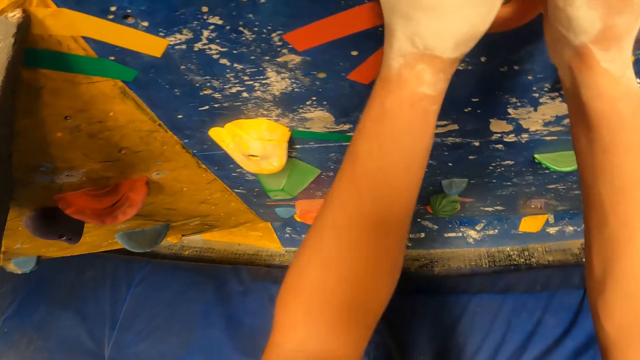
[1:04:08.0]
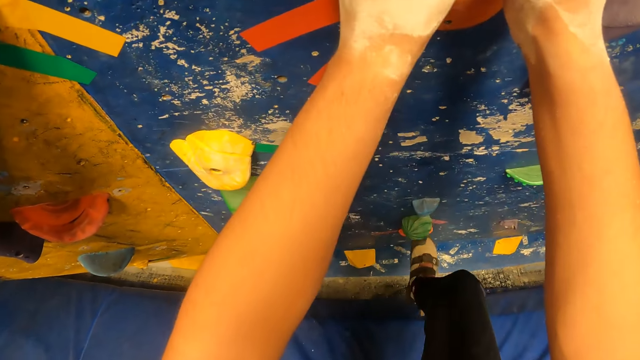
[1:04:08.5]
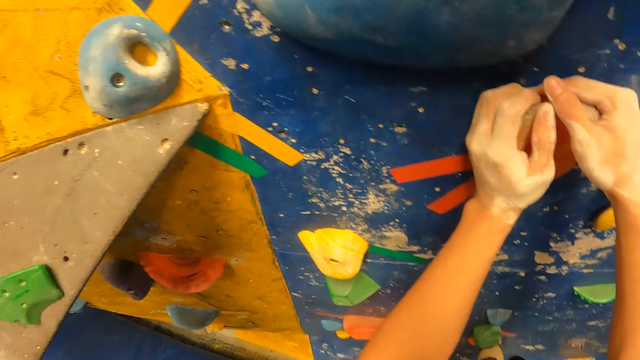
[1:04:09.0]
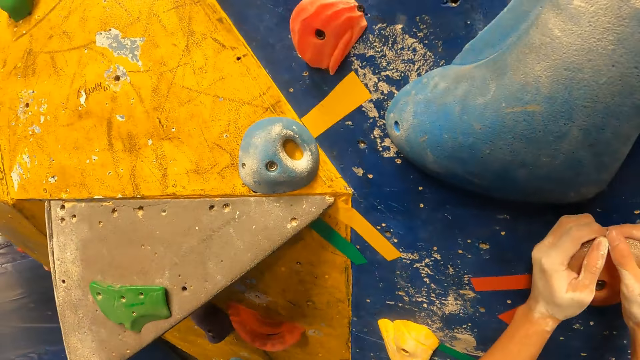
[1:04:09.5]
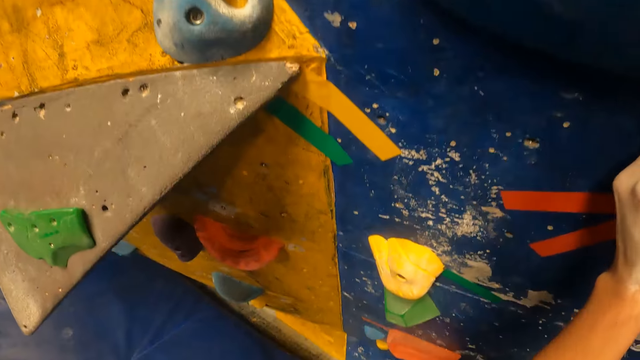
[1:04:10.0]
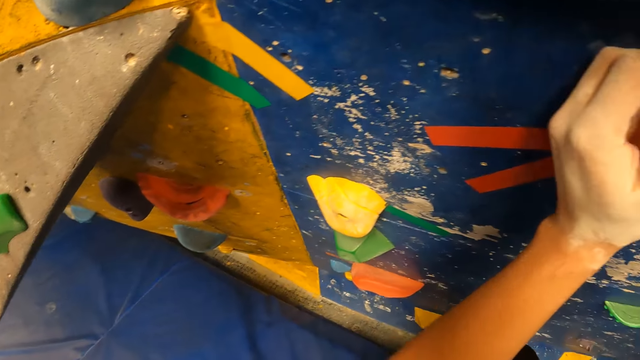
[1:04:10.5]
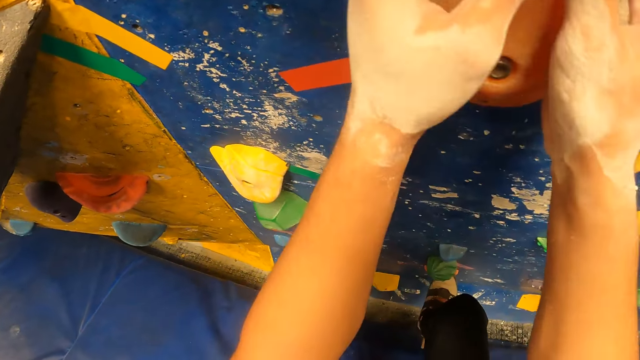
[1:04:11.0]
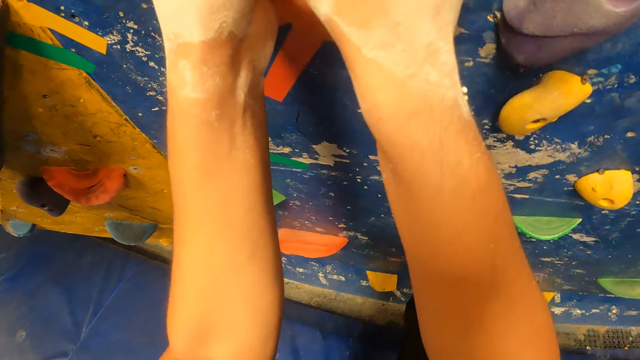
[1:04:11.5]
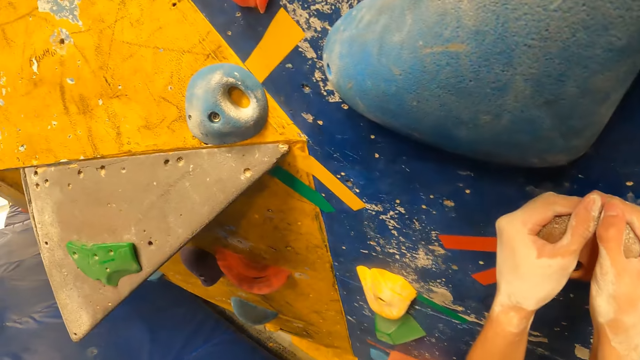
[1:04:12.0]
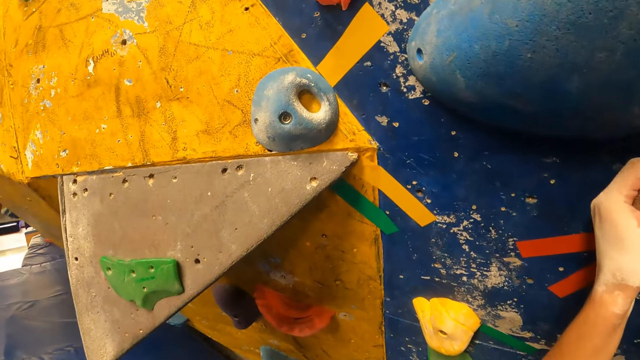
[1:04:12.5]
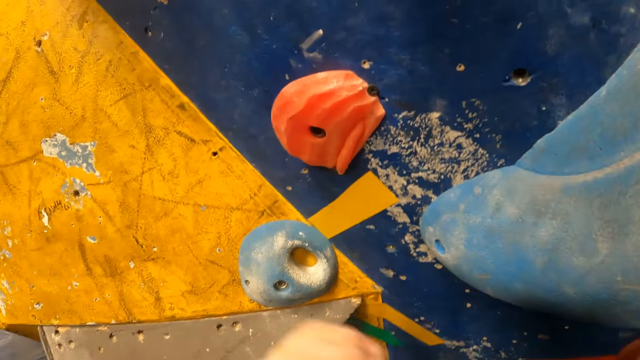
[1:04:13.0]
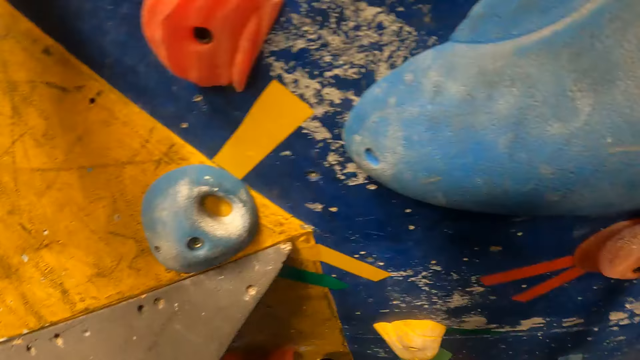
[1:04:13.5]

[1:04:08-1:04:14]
The camera wearer climbs the bouldering wall with both hands.

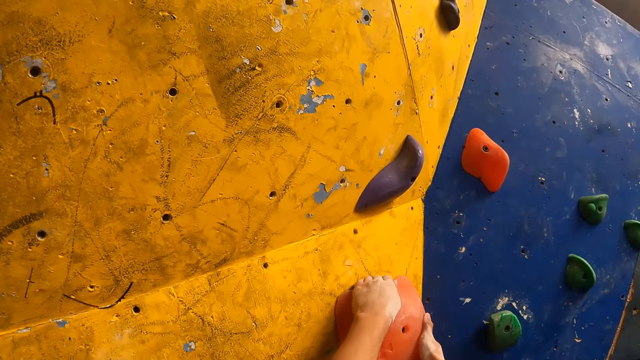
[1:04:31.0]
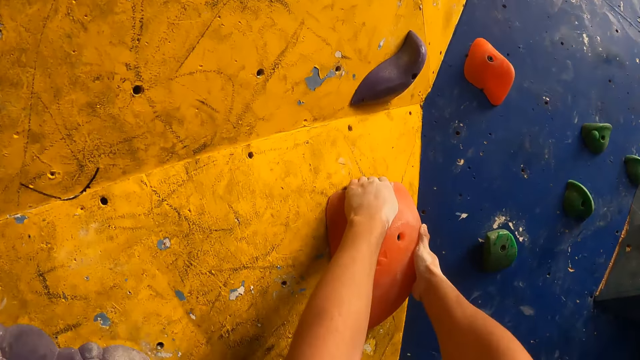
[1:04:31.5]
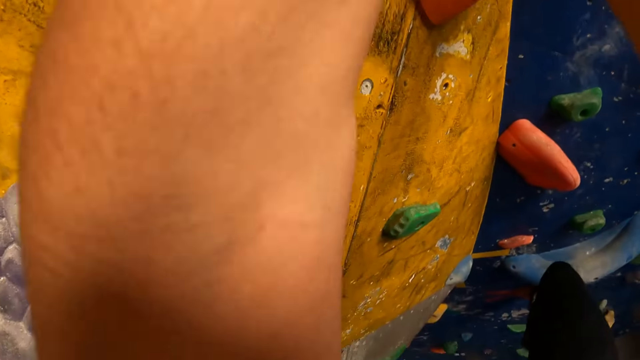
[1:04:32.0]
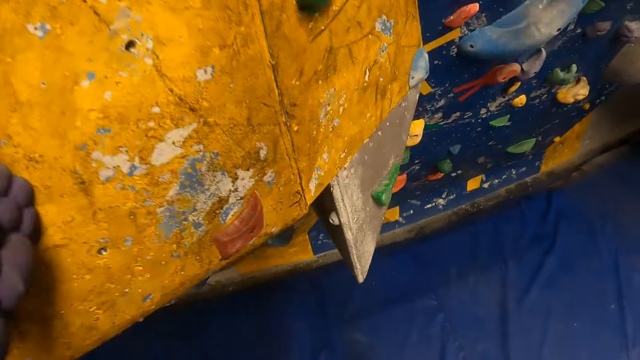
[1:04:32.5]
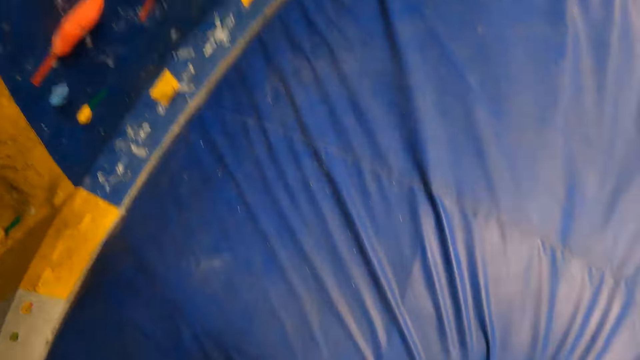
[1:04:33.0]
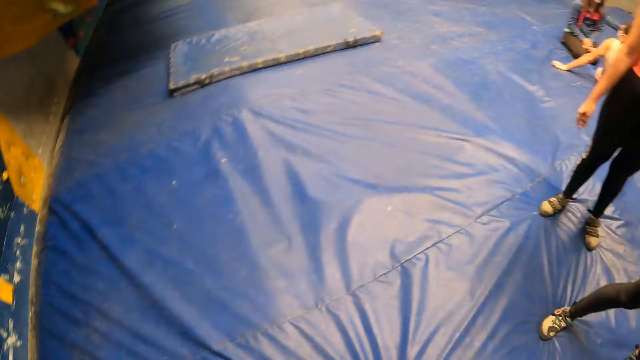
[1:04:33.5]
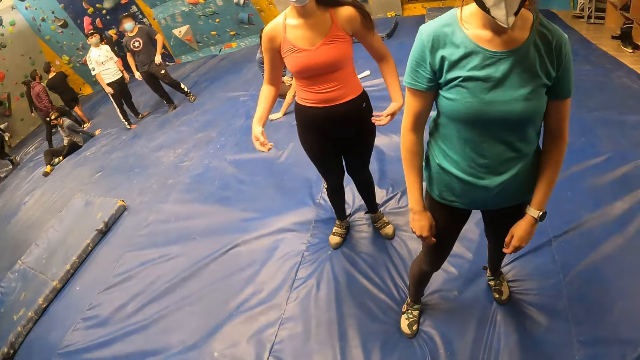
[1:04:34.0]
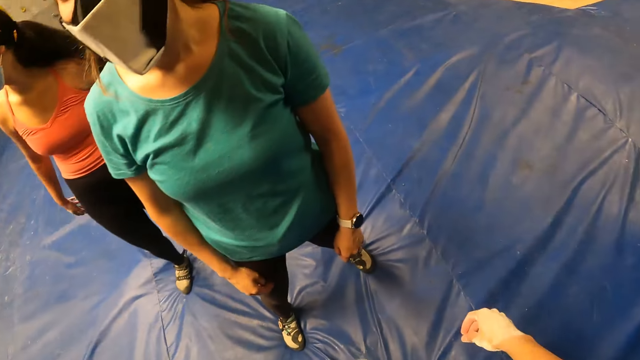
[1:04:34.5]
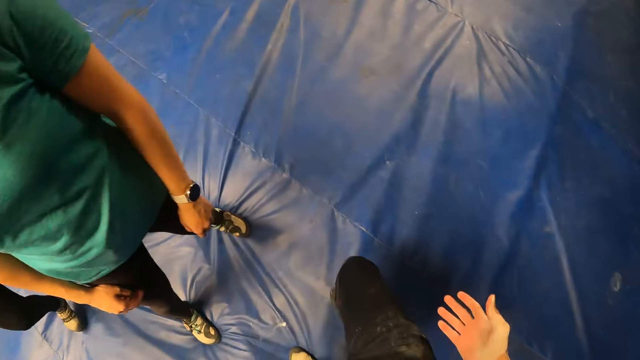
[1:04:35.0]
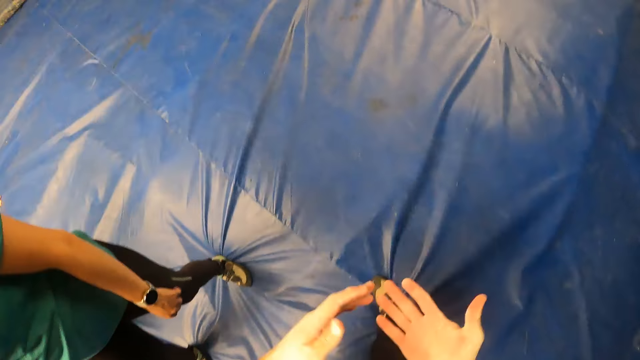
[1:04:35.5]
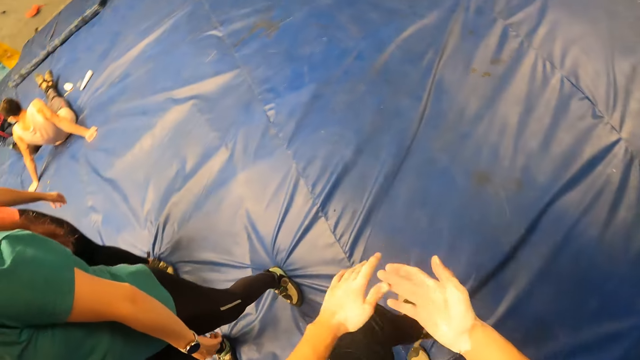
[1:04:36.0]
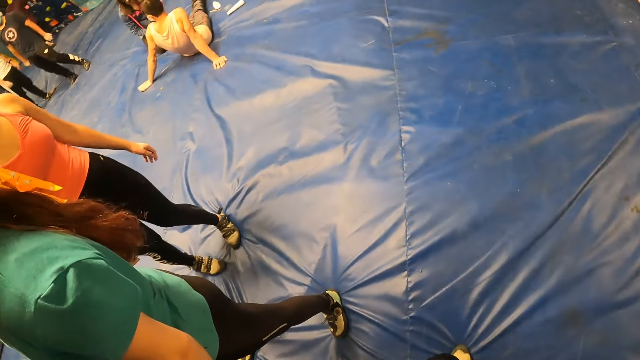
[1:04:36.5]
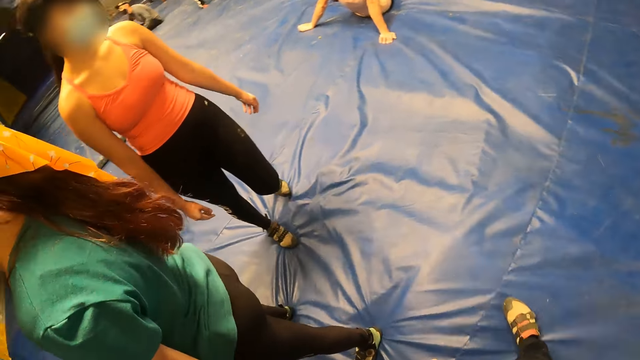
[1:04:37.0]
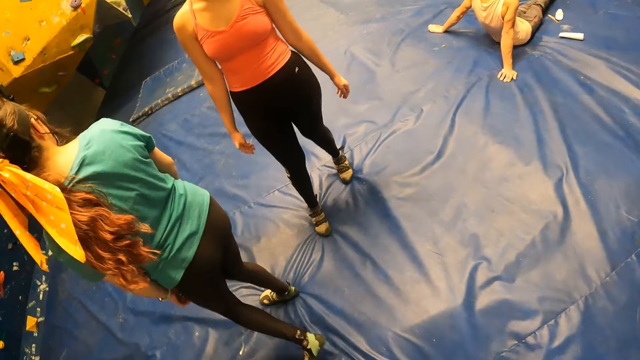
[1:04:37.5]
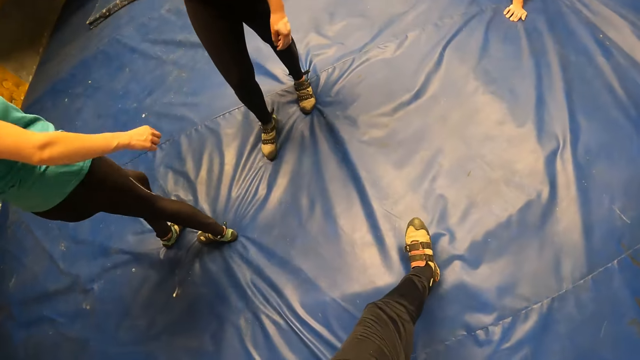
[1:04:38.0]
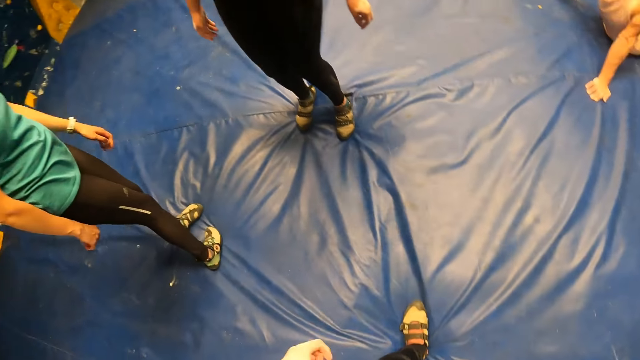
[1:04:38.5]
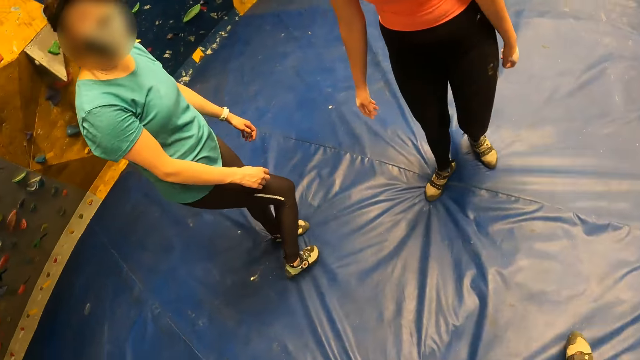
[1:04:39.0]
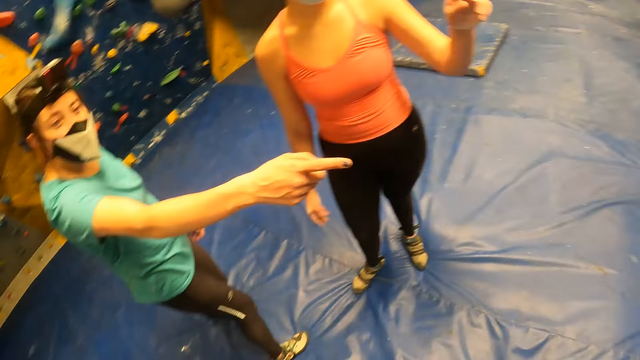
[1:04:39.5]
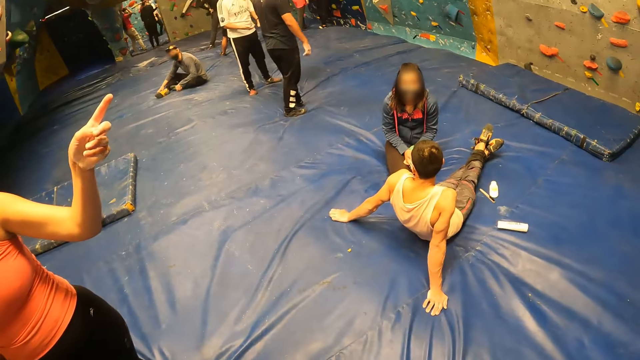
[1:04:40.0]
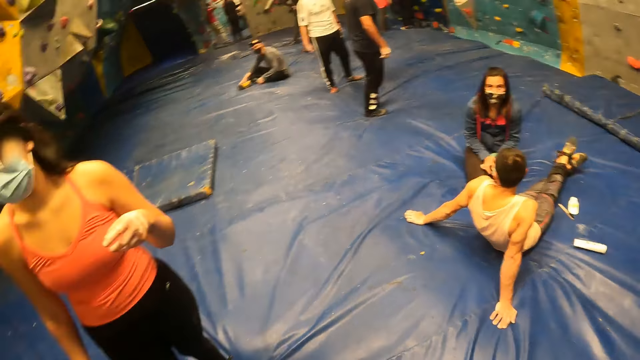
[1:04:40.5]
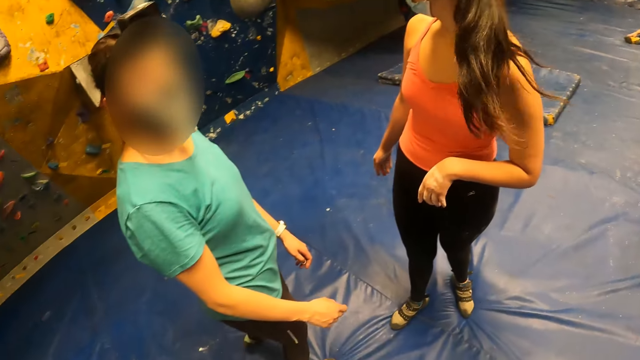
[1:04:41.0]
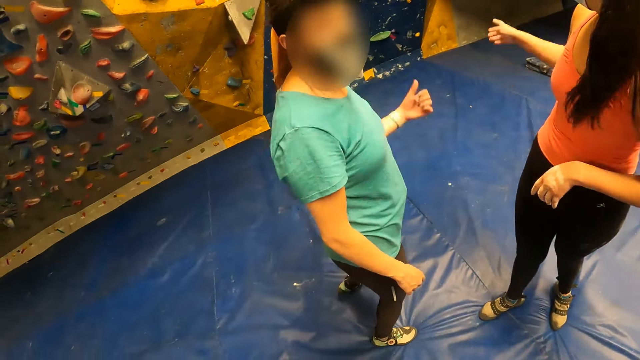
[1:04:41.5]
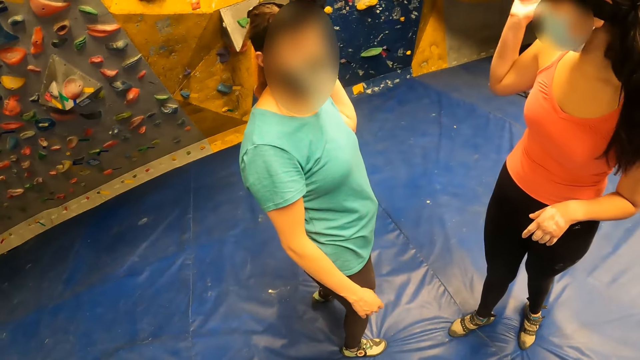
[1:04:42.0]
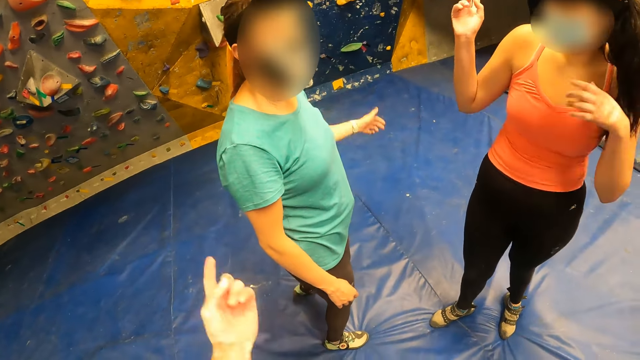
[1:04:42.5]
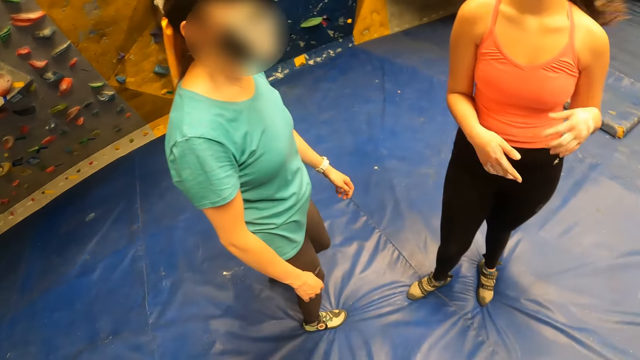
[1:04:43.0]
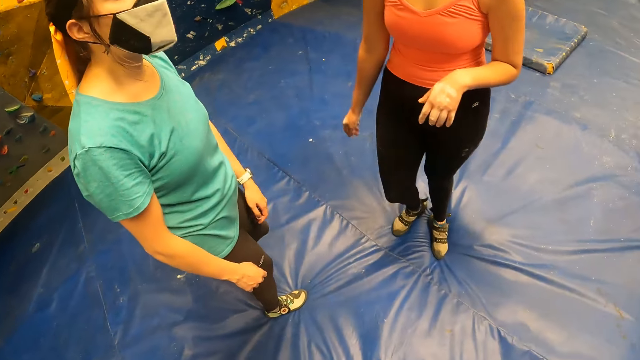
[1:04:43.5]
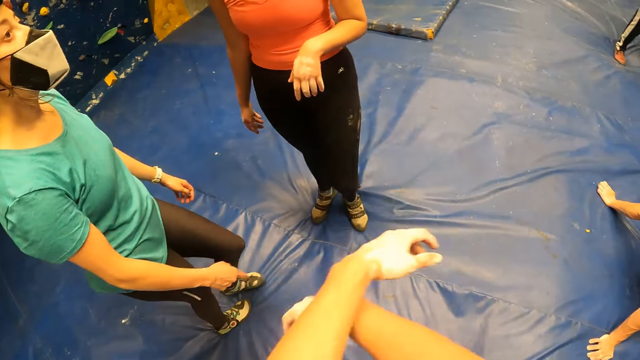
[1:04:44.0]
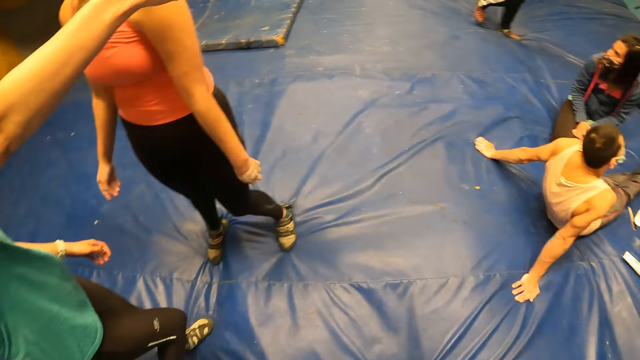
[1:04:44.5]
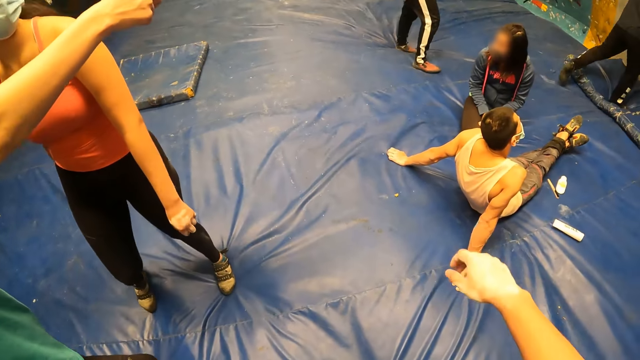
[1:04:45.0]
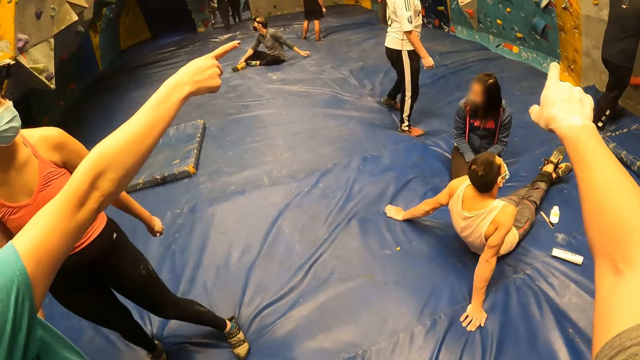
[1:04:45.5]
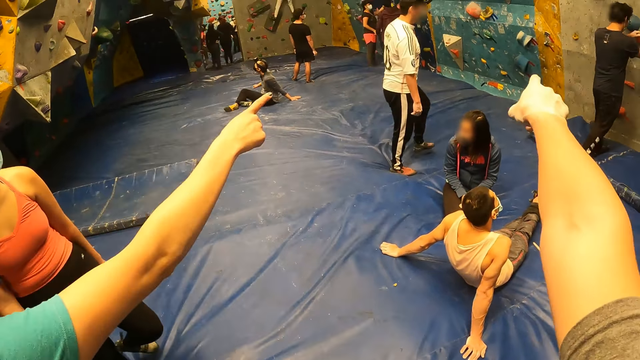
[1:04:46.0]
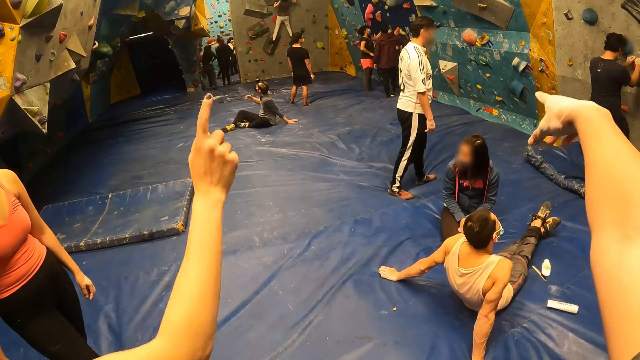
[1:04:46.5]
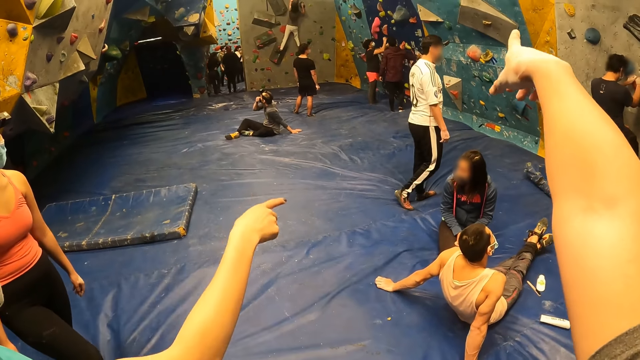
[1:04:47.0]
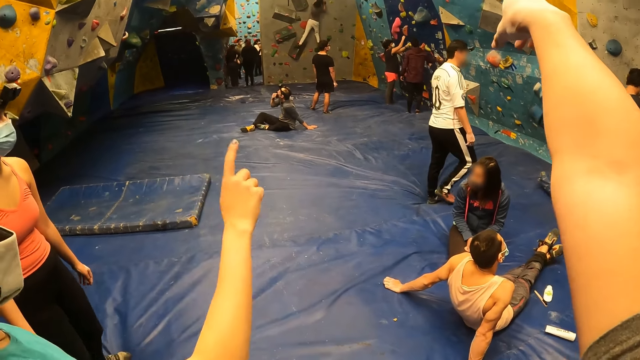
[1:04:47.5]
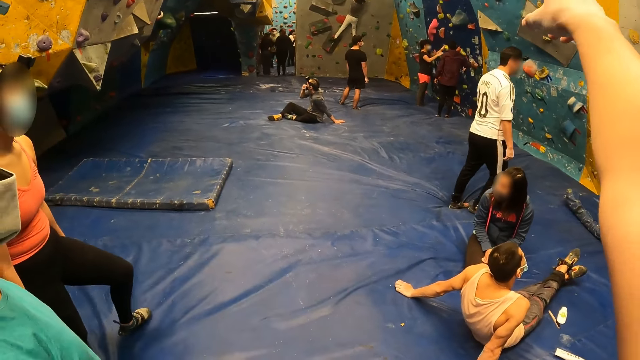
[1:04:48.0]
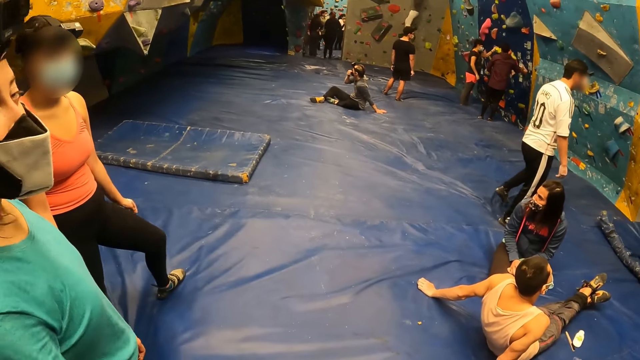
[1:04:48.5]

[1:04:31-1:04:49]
The camera wearer jumps down from the bouldering wall on the crash pad. They look around the room. They rub the hands. A woman interacts with the camera wearer and another woman. A person points around the room. Another person points around the room. The camera wearer moves the hands. The first person points towards the wall. The camera wearer points towards the wall.
